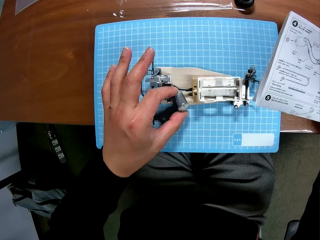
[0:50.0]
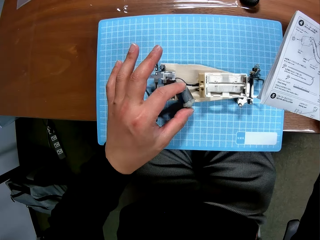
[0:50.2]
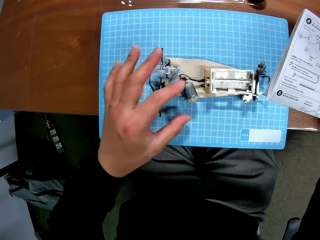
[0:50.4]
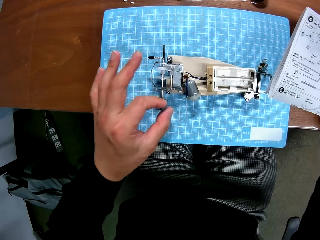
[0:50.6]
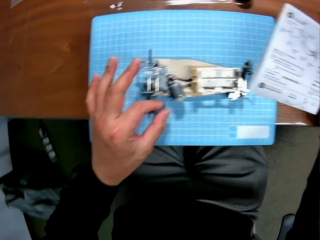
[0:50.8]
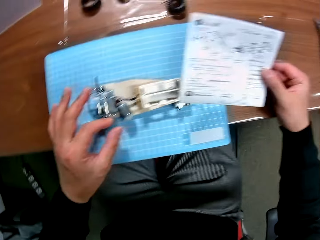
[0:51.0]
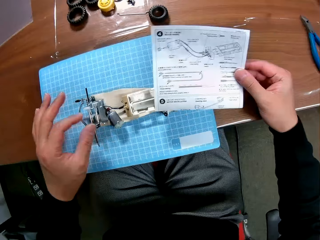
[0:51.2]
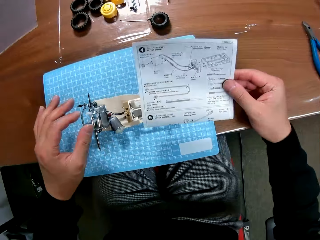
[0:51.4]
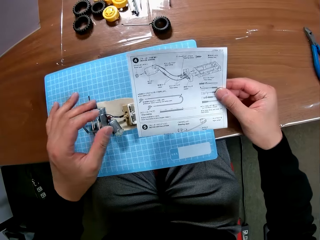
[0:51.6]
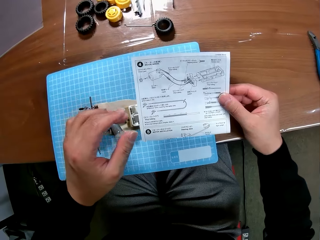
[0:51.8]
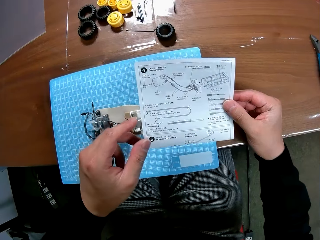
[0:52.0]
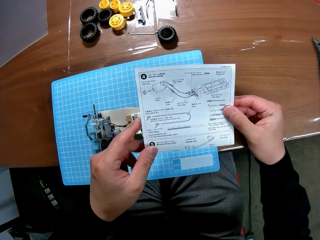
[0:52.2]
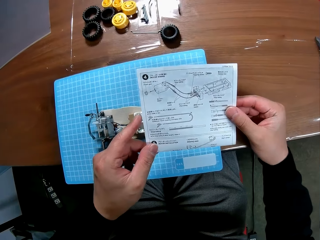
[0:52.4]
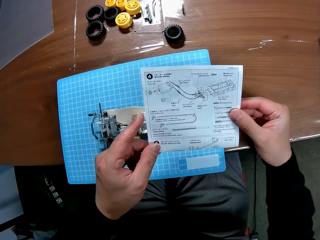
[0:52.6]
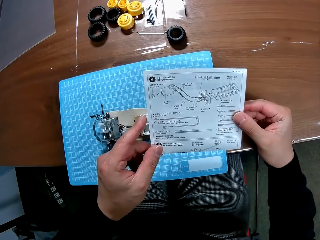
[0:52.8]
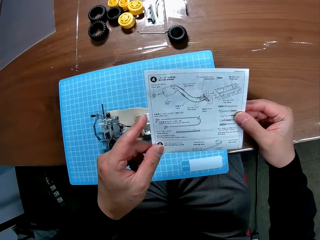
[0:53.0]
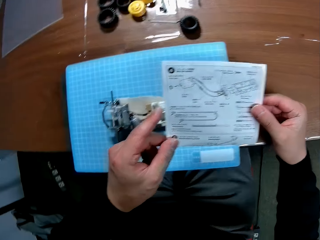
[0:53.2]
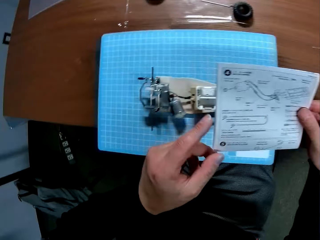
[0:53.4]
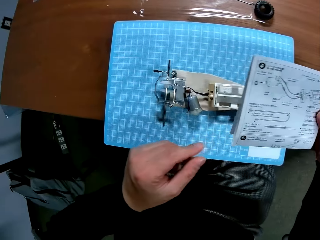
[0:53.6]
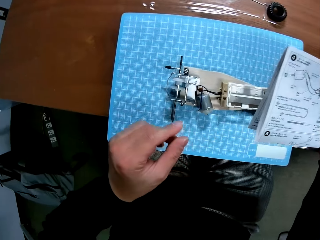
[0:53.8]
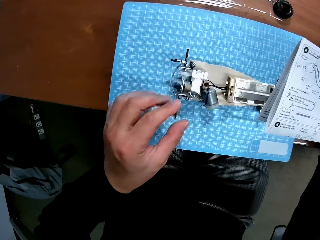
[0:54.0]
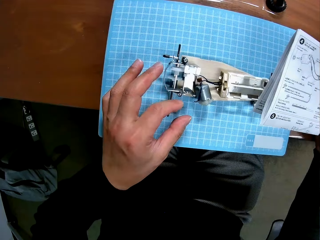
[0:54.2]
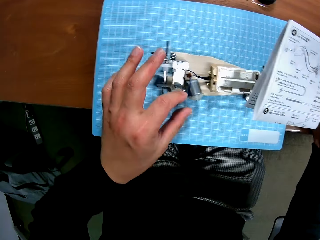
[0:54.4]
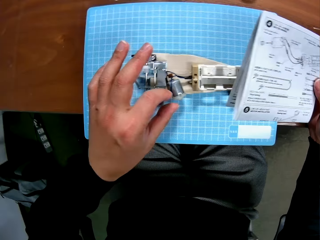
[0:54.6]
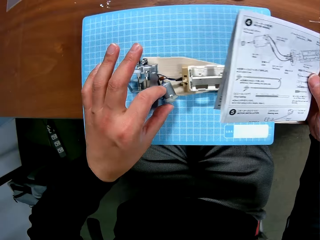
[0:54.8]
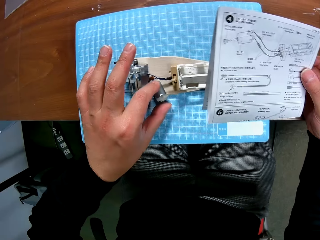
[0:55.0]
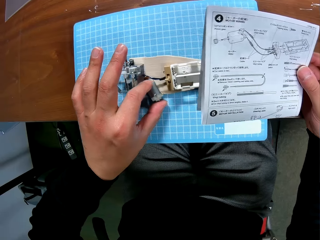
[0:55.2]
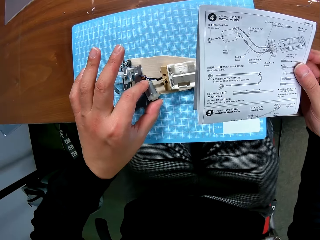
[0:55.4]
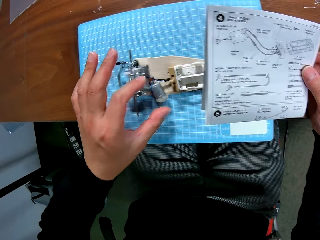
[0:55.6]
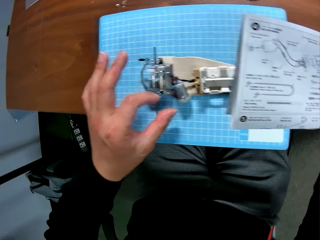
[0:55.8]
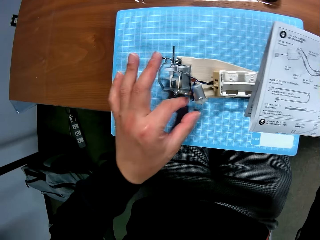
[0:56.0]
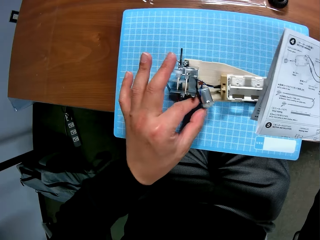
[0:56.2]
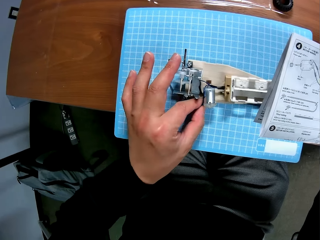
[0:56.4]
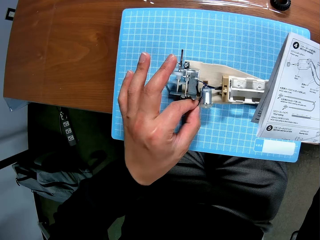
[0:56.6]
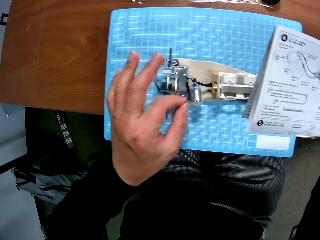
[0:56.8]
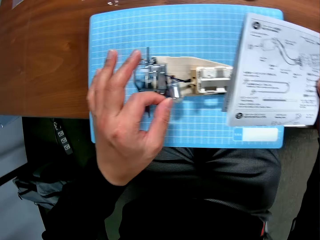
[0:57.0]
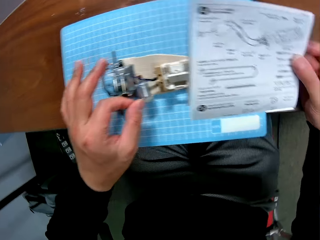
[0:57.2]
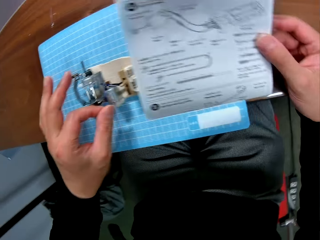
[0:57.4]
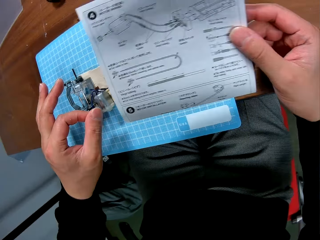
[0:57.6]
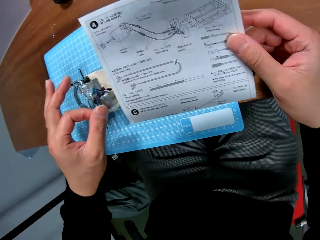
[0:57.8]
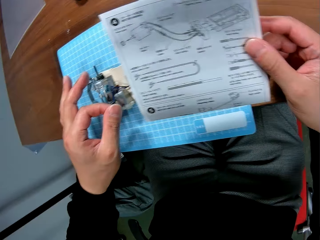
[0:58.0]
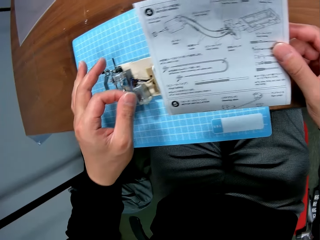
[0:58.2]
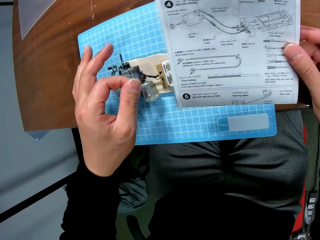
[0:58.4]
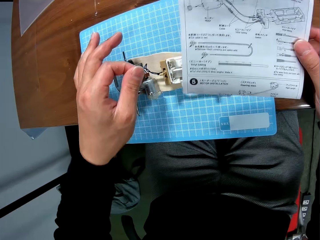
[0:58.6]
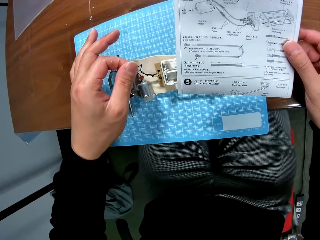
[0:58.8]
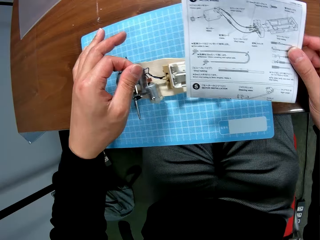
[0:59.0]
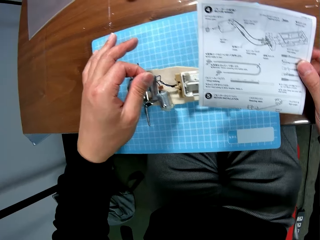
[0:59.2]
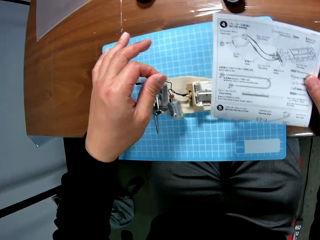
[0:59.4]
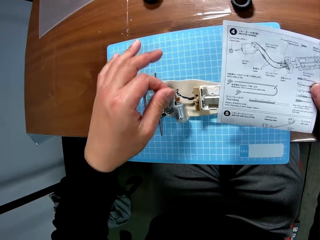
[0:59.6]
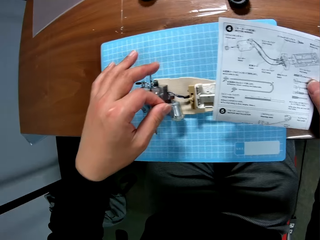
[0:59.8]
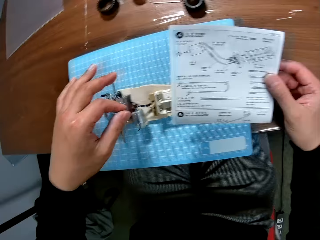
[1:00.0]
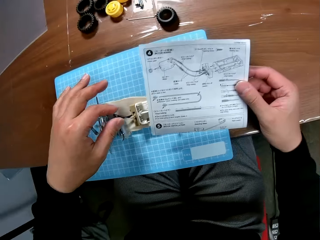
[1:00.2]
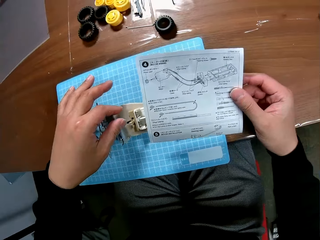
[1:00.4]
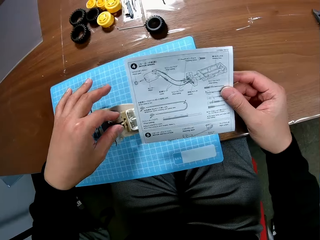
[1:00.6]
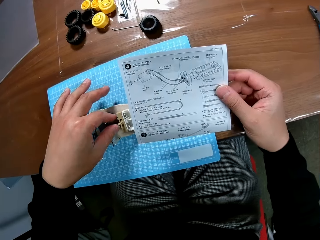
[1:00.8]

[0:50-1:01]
The camera wearer adjusts an electric motor of the device with his left hand. He holds the motor. He refers to the buggy car chassis set manual. He holds the white paper with his hands. He adjusts the electric motor of the device with his left hand. He touches the motor. He converses with a man. He holds a cable.

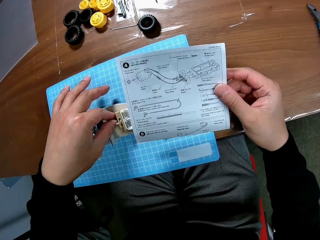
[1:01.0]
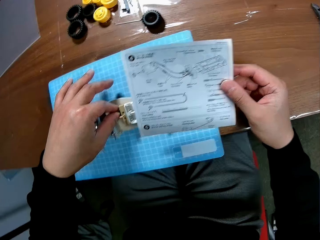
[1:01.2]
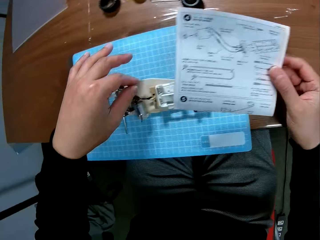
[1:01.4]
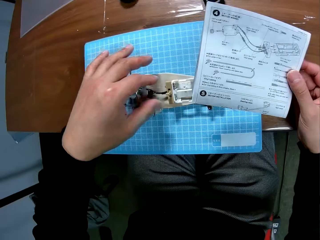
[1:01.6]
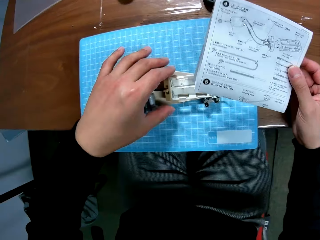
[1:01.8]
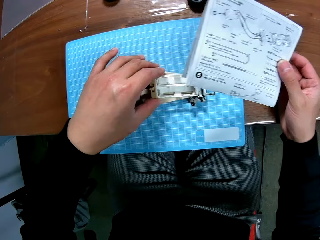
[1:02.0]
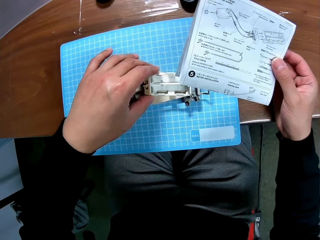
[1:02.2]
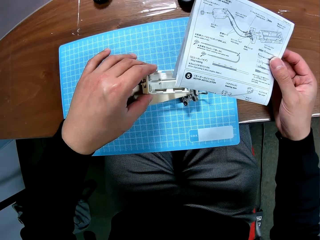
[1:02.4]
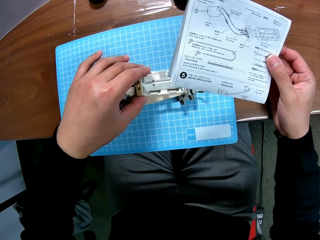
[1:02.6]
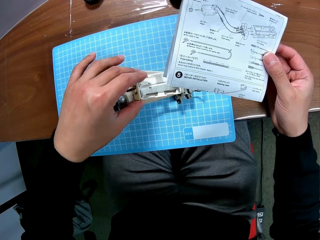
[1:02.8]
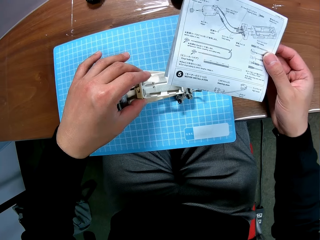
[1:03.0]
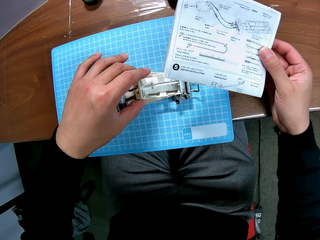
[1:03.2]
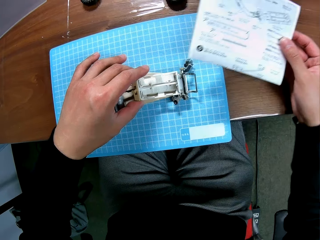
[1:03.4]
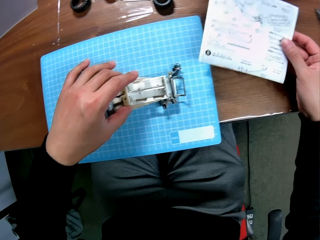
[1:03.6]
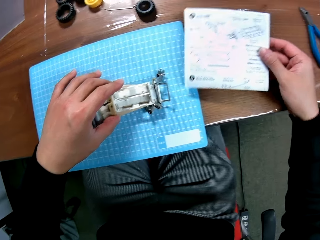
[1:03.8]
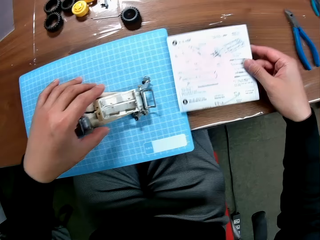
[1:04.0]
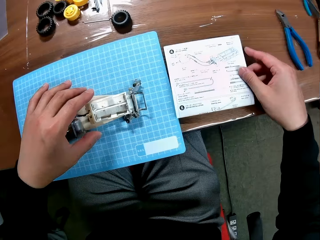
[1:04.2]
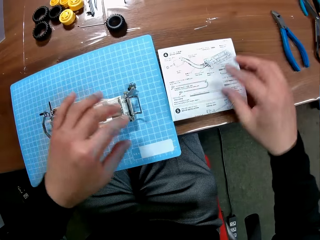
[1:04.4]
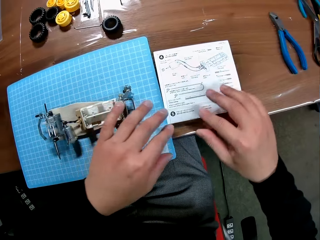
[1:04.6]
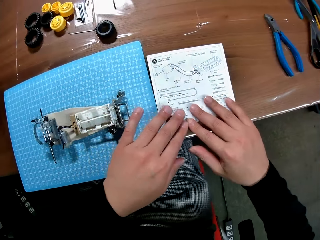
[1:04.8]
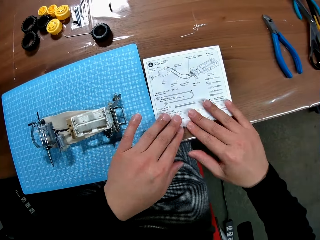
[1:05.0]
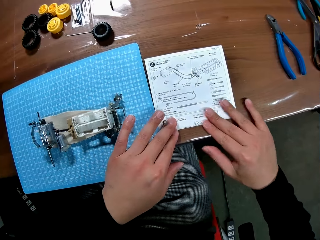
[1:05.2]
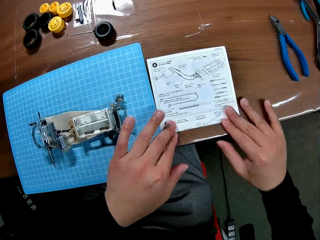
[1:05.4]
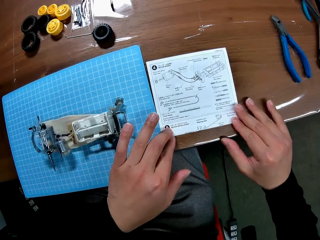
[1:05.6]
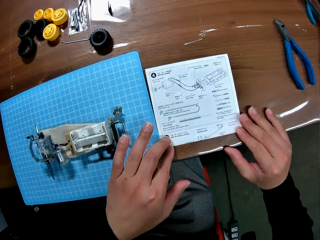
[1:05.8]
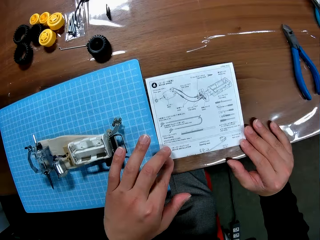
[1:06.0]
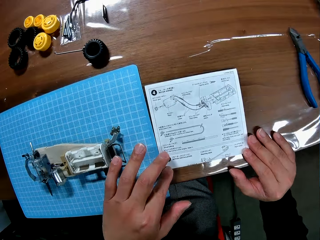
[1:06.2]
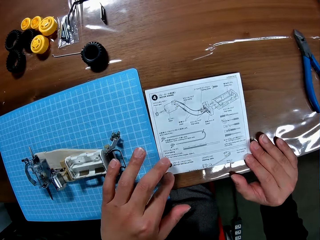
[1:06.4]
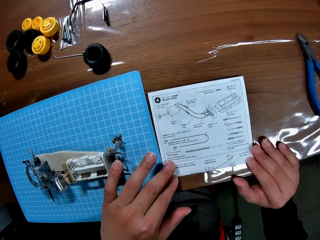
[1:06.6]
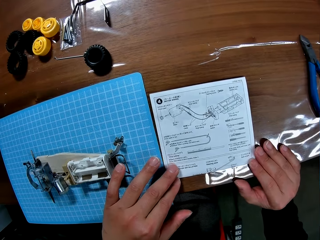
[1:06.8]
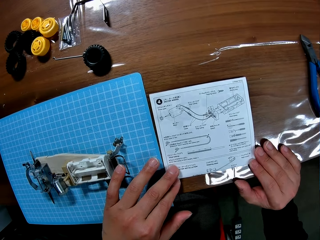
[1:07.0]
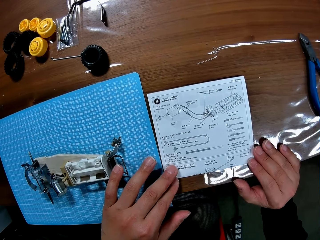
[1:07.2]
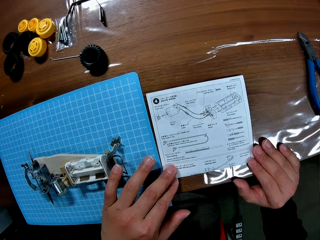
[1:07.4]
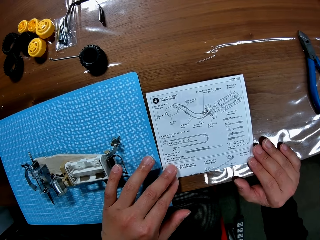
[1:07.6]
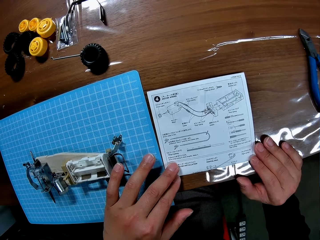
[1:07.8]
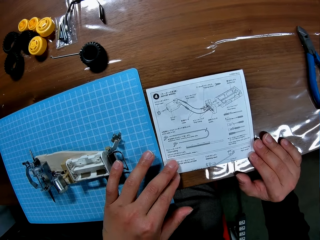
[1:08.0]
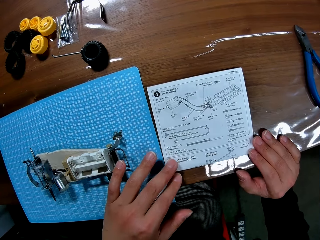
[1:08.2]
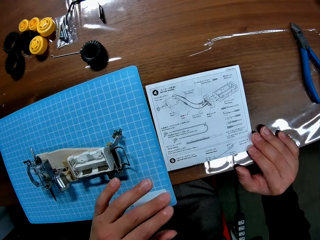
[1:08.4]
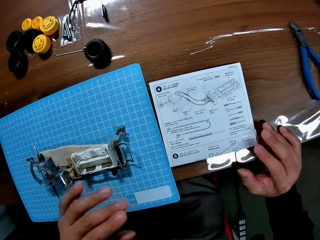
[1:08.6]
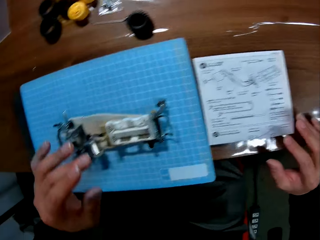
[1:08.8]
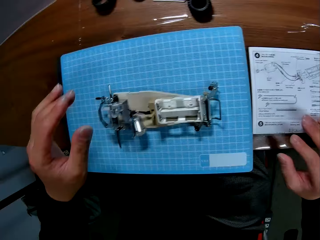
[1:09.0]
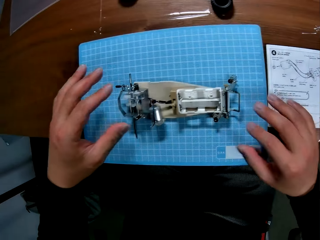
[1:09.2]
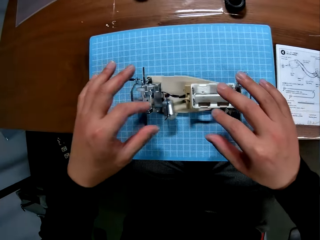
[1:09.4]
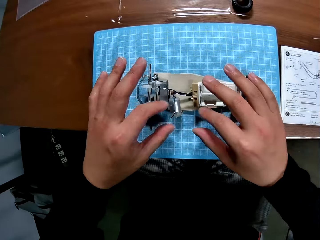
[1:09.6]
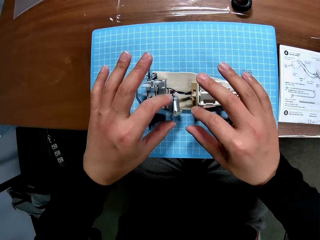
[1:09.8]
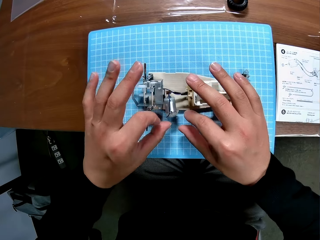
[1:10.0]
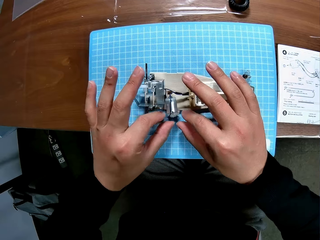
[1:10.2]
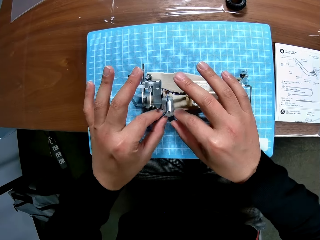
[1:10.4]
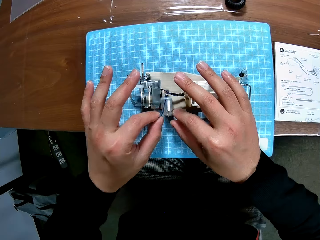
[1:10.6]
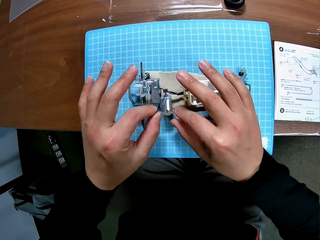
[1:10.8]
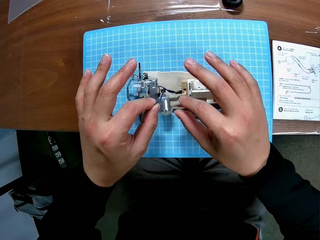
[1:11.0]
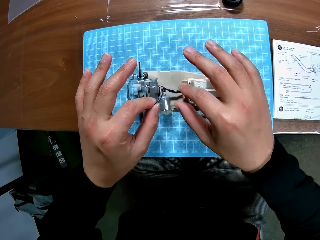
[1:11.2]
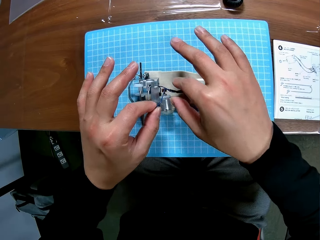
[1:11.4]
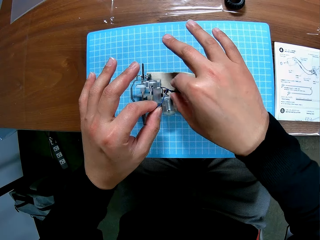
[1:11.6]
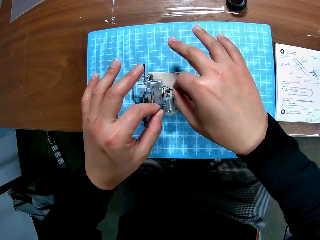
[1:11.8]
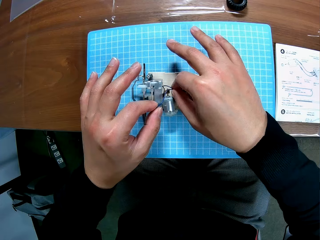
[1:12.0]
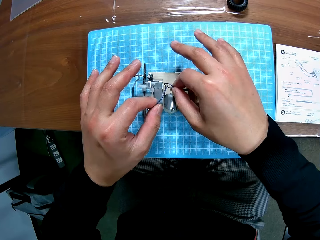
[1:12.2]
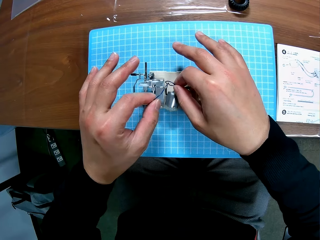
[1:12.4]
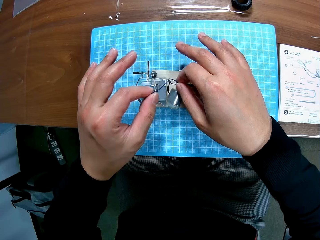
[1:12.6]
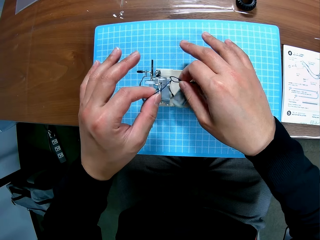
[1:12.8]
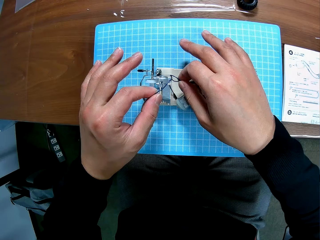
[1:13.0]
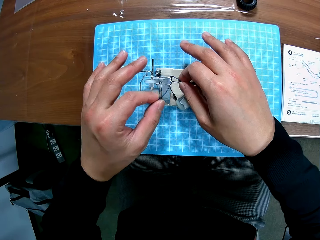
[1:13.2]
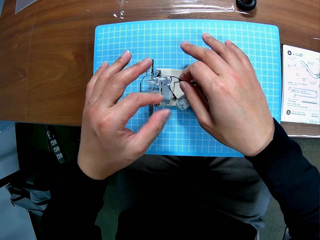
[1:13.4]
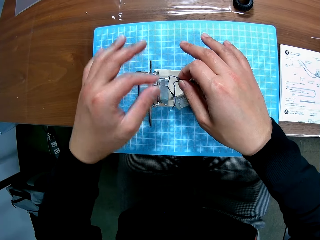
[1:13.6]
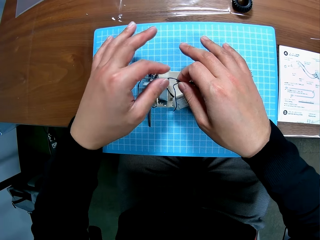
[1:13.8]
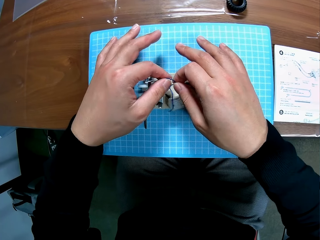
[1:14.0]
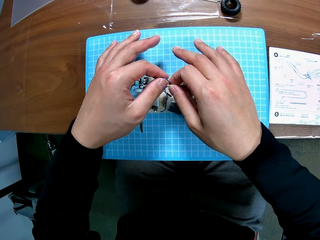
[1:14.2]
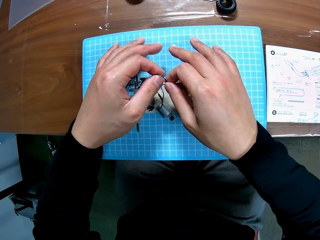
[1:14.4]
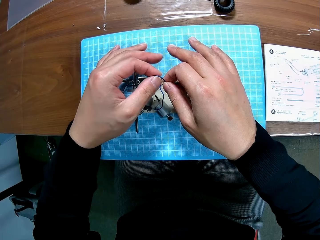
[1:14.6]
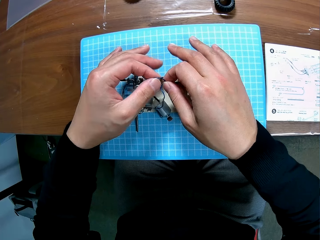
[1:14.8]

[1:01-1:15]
The camera wearer lifts a battery box. He adjusts a battery casing of the device with his left hand. He puts the white paper or buggy car chassis set manual on the table with his right hand. He puts his hands on the white paper. He moves his hands on the buggy car chassis set manual. He looks at the buggy car chassis set manual. He adjusts wires of the device with his hands. He holds a cable.
